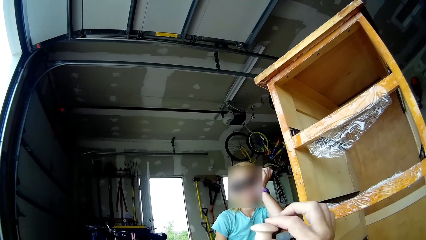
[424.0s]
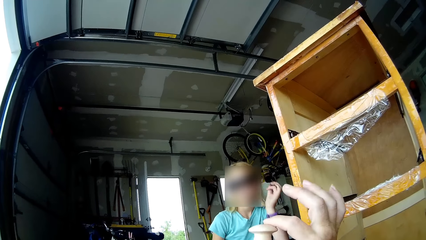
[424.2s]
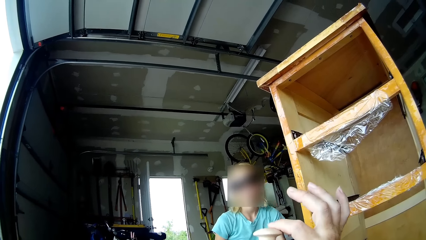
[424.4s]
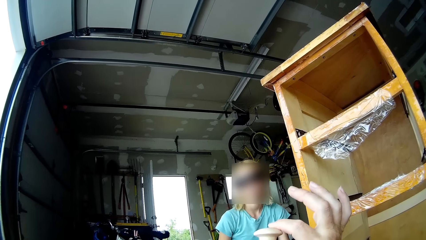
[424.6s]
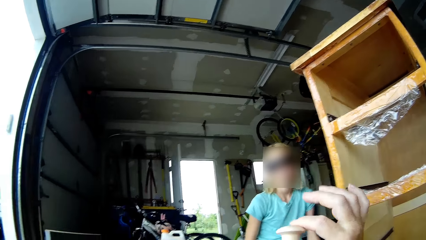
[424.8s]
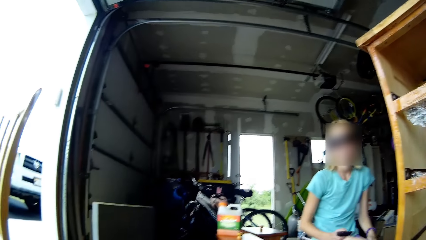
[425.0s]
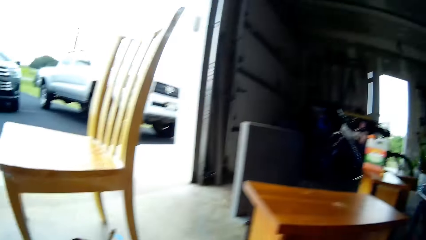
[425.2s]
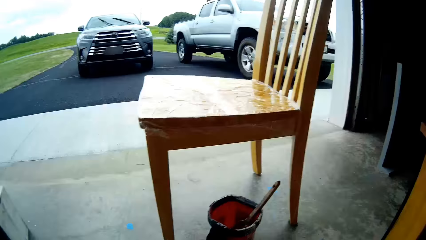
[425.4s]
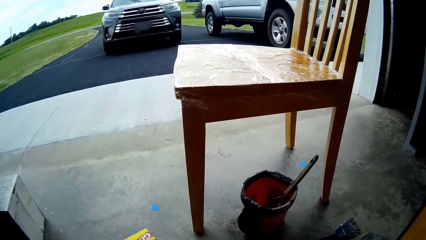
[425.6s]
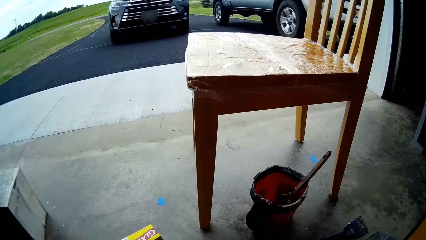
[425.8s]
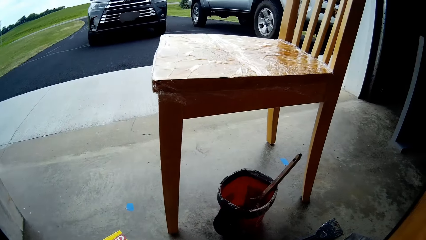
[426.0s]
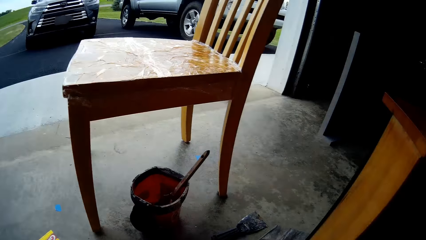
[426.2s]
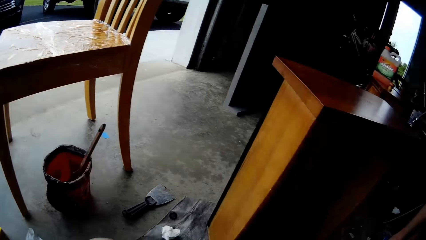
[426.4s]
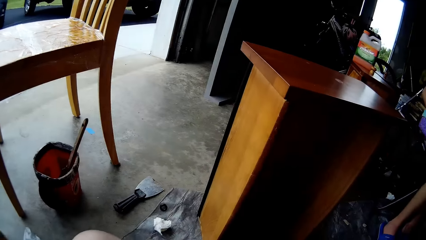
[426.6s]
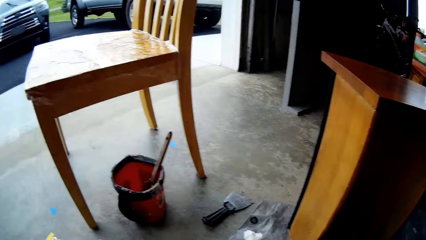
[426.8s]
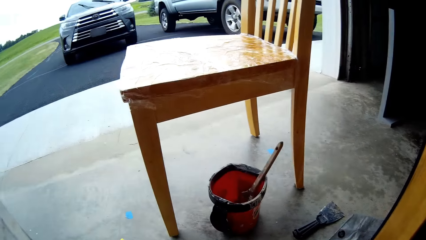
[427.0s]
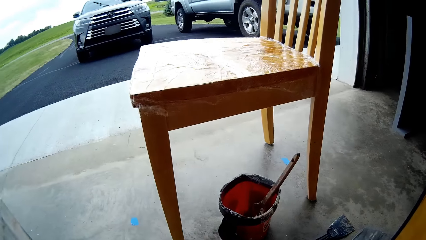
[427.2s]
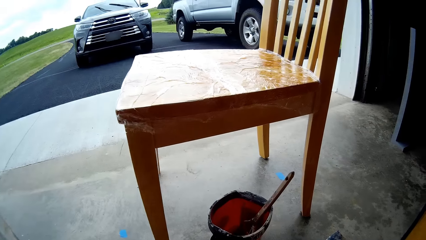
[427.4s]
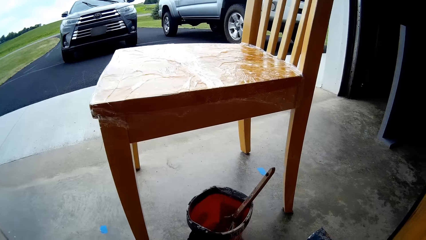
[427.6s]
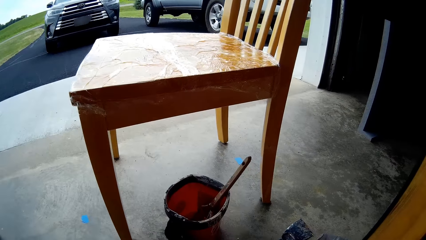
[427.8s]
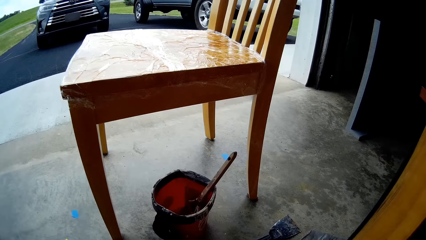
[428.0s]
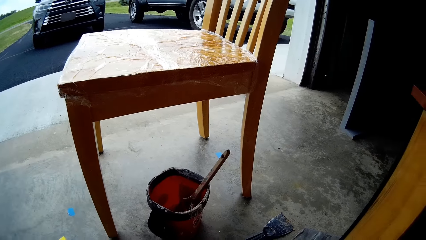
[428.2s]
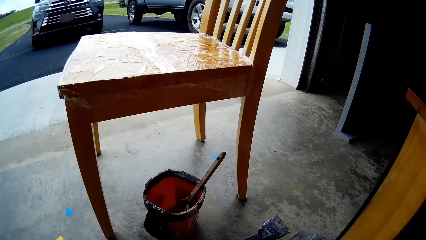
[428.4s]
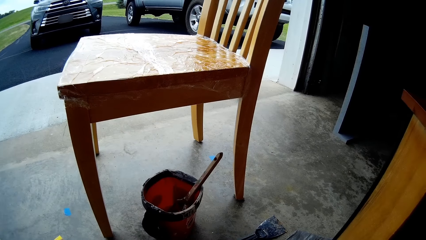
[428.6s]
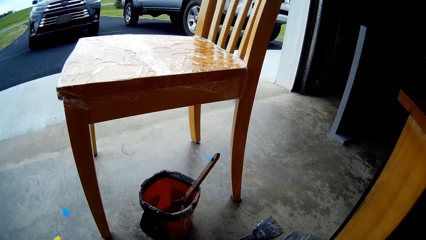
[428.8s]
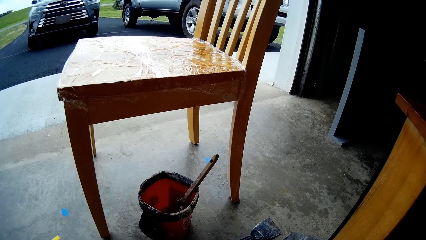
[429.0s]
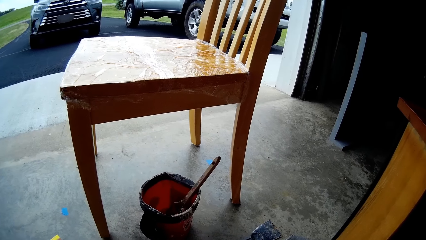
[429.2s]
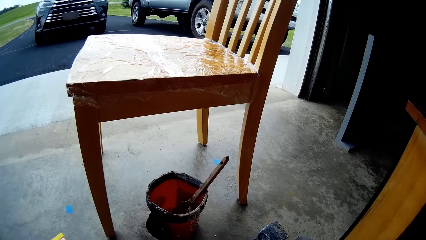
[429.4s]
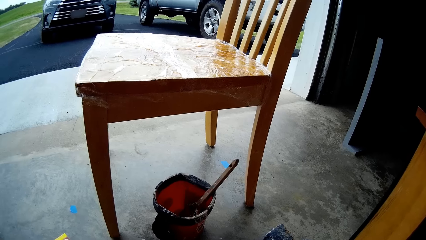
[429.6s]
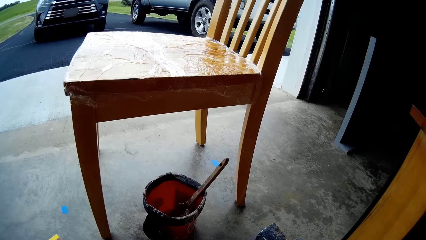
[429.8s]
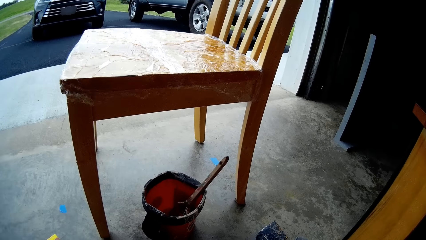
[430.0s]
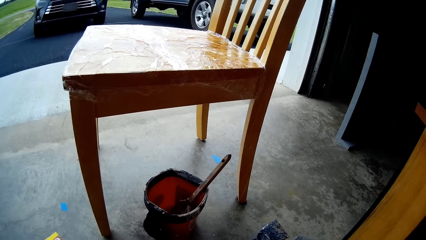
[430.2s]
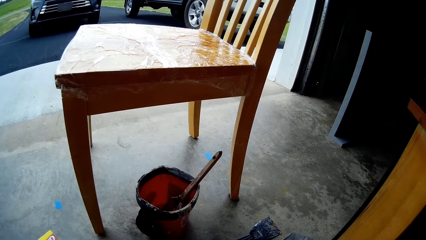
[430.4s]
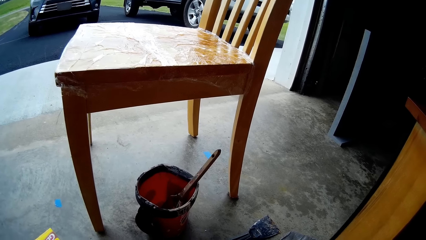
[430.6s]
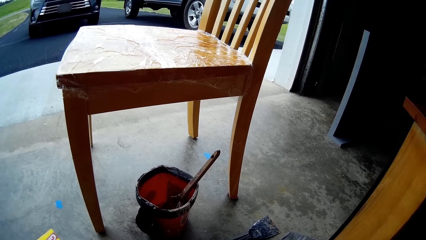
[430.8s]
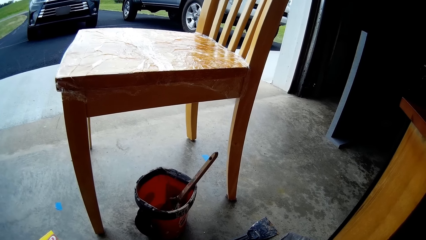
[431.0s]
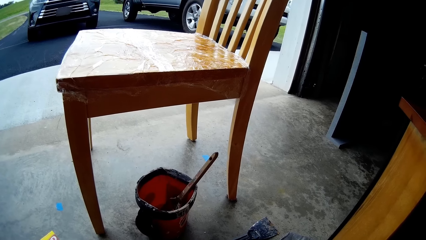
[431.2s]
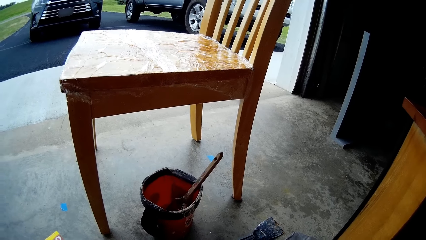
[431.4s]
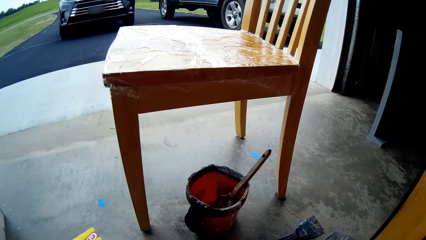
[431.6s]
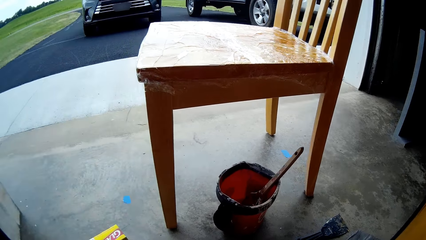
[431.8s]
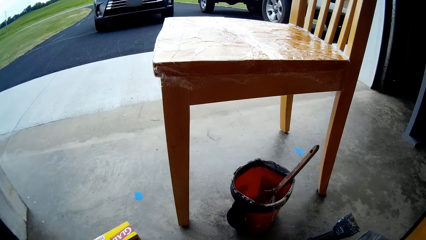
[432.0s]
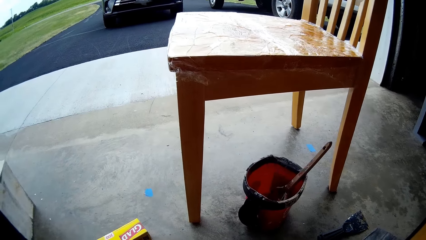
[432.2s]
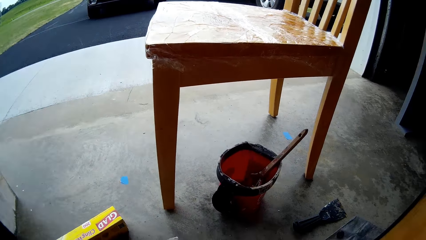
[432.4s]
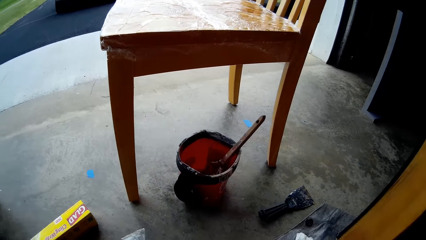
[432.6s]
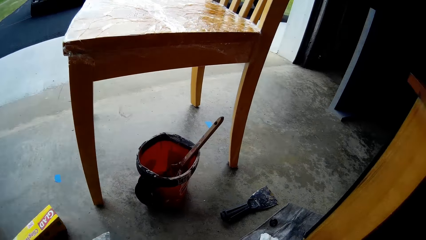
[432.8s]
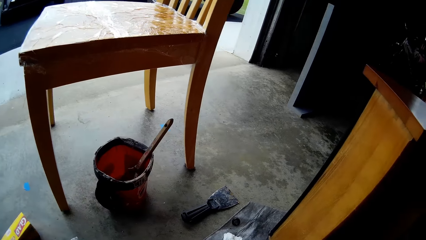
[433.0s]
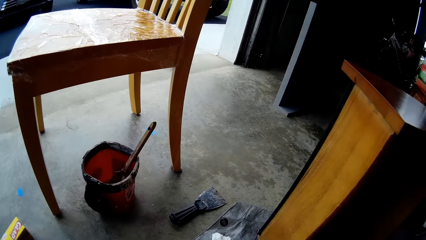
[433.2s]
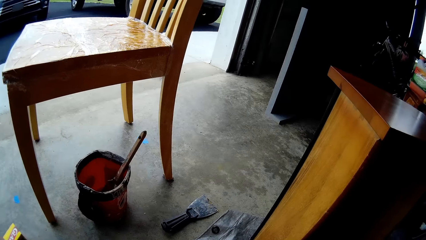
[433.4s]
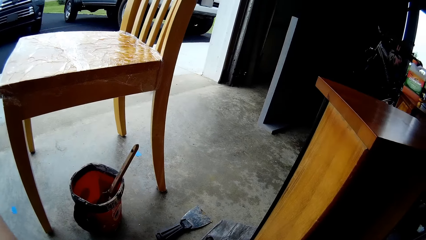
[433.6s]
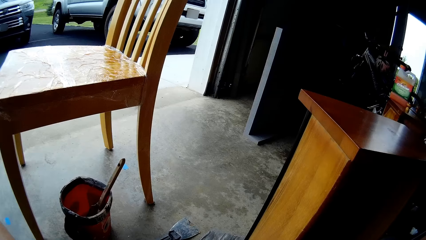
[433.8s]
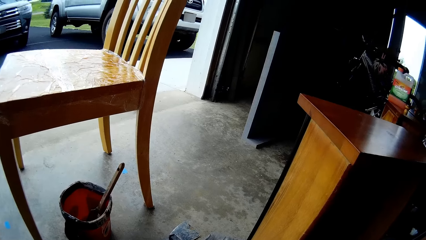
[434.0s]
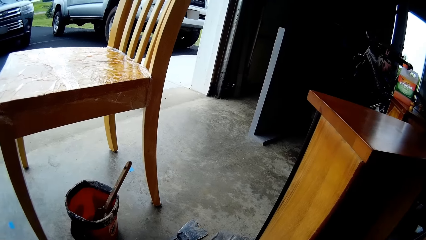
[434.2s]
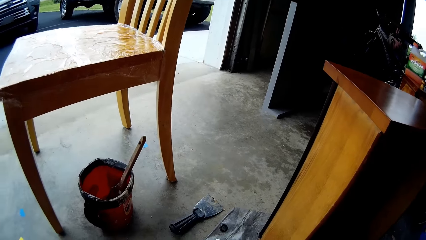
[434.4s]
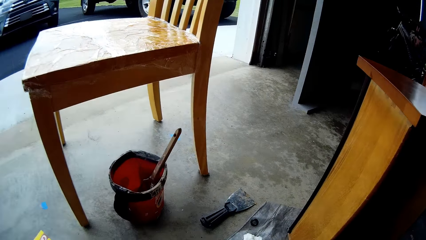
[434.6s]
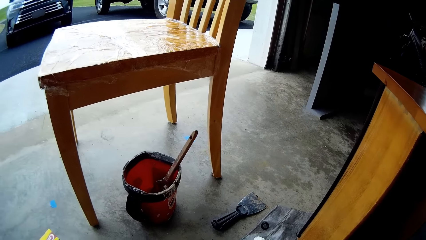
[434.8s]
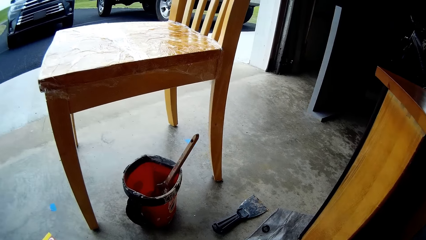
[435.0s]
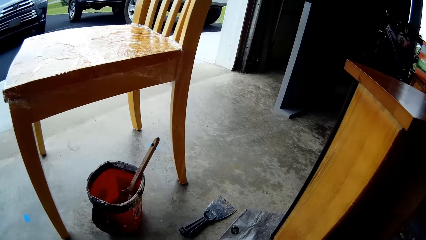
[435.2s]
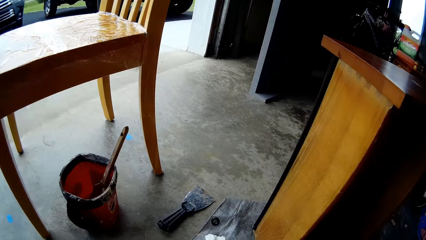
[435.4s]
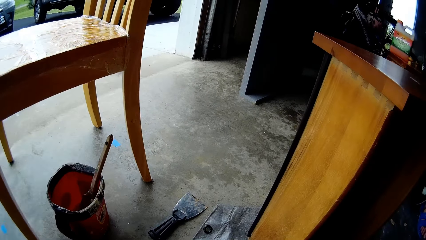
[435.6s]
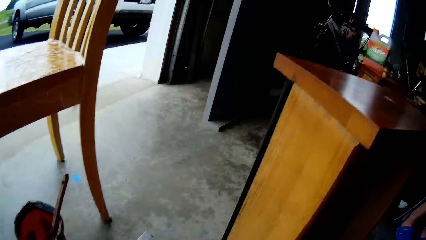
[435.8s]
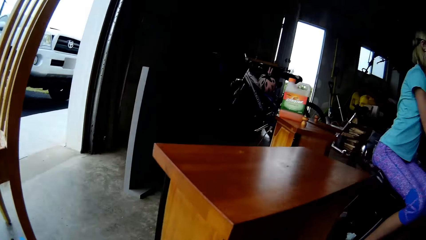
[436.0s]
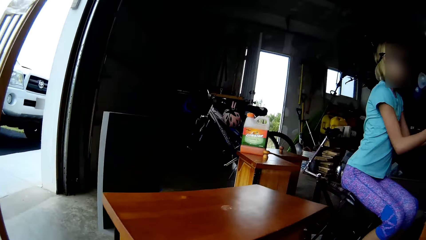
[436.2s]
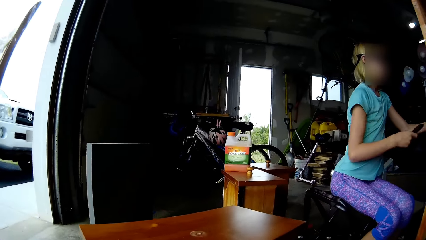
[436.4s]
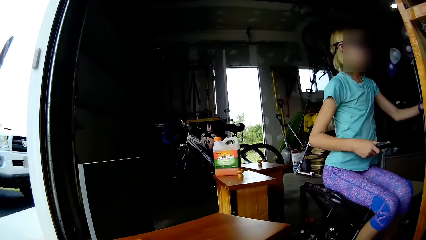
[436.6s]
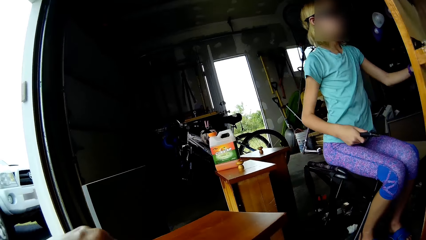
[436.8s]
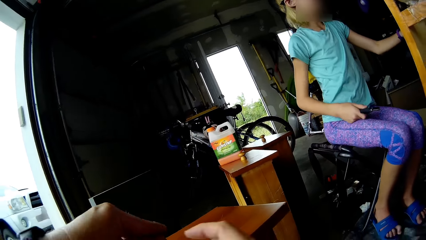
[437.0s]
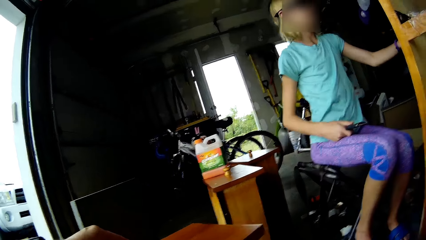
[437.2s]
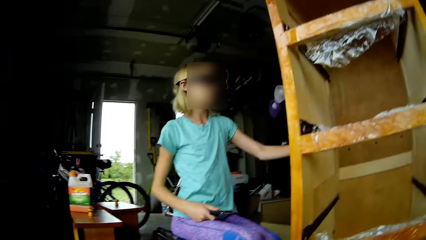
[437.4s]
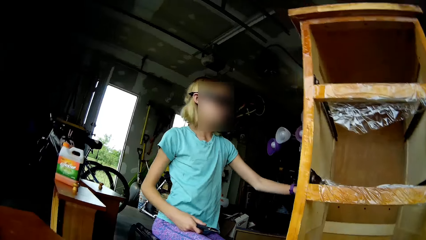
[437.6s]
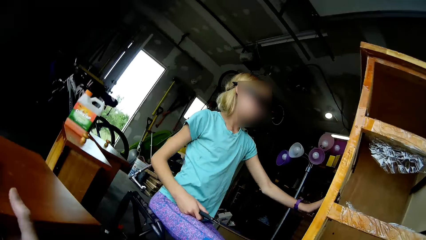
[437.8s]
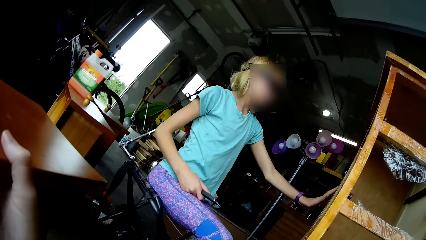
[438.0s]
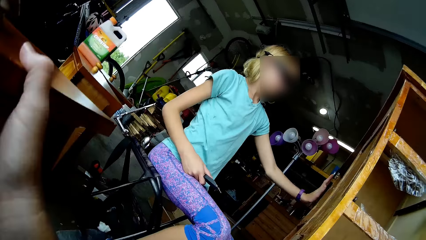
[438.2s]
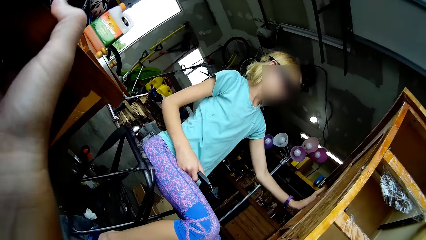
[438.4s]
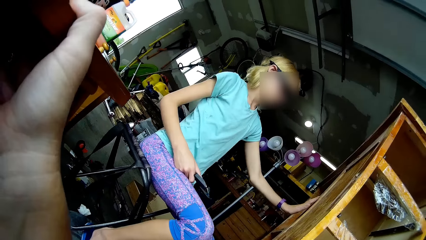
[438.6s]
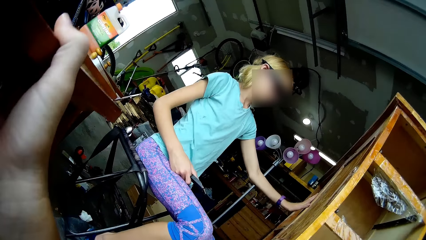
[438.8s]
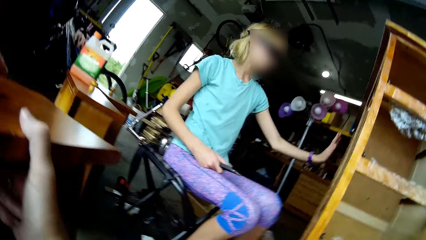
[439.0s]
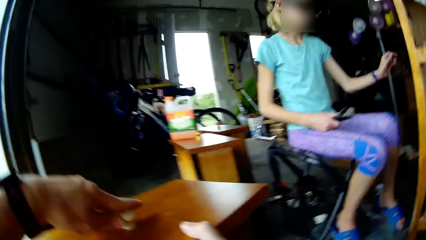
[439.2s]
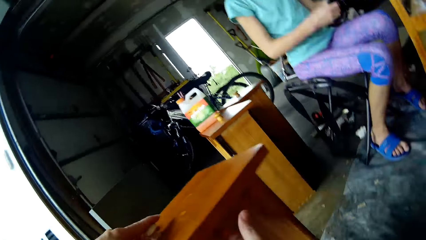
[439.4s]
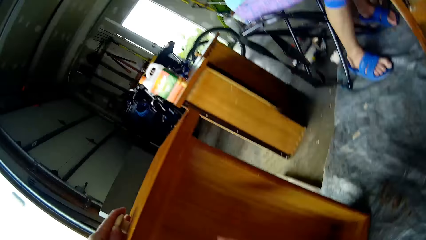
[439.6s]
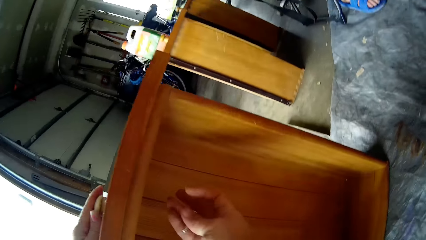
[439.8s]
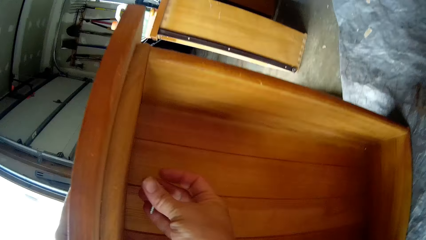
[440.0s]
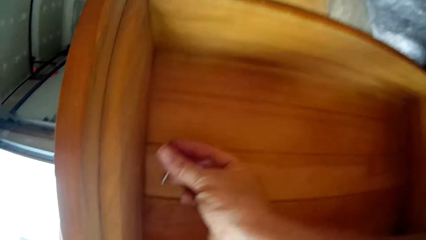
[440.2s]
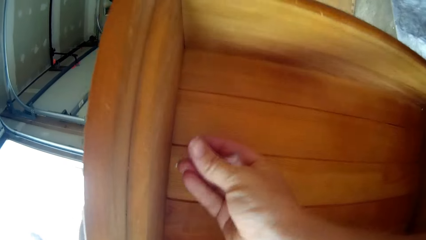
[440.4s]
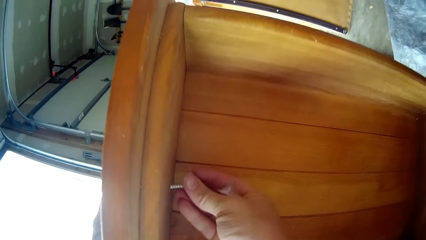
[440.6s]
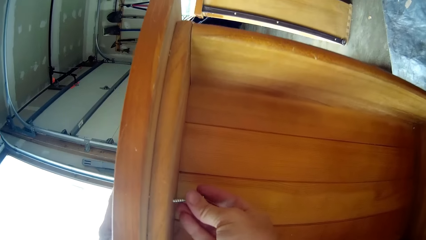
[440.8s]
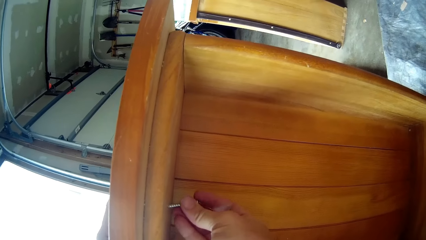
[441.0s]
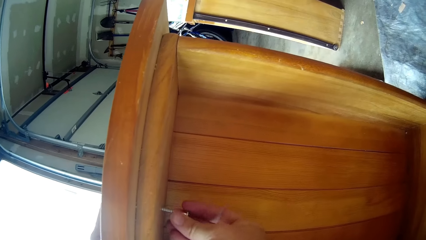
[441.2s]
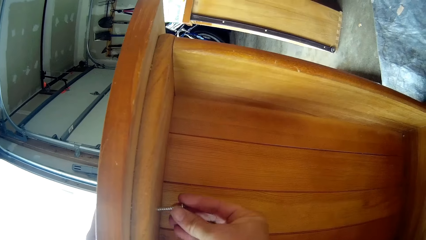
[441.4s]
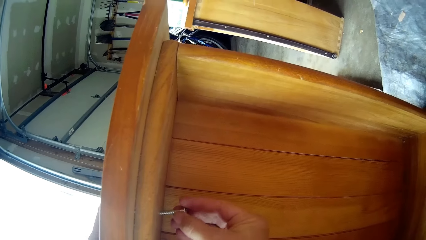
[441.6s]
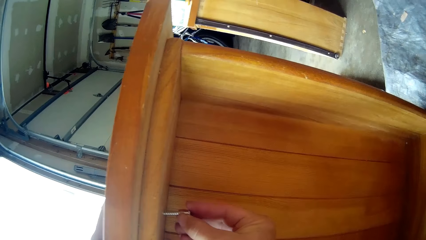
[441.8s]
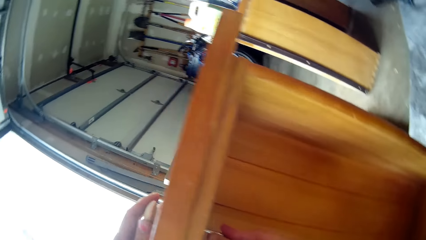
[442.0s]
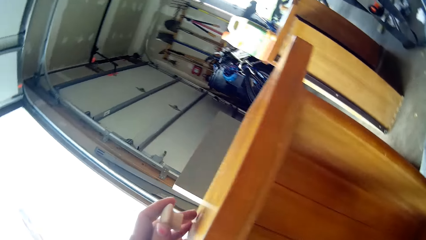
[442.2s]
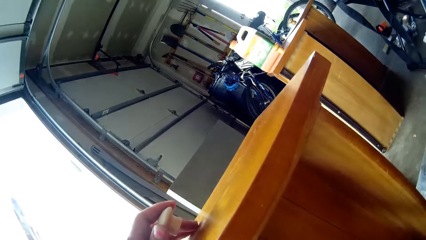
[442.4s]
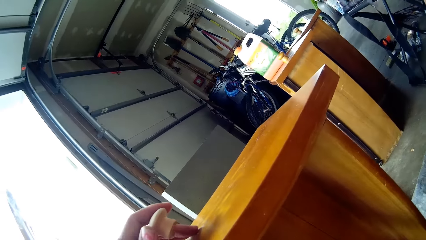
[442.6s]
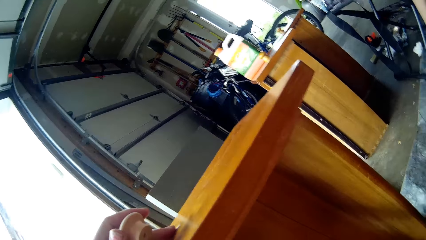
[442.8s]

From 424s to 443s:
The camera wearer moves the hand. They look on the knob. They look around. They do something. They look around. A person moves the hand, touches the cupboard, hits the hand on the table and holds the scraper on her lap. The camera wearer looks around. They touch the table. They fix the knob in the drawer. They put the screw on the table. They fix screws in the drawer knob.
